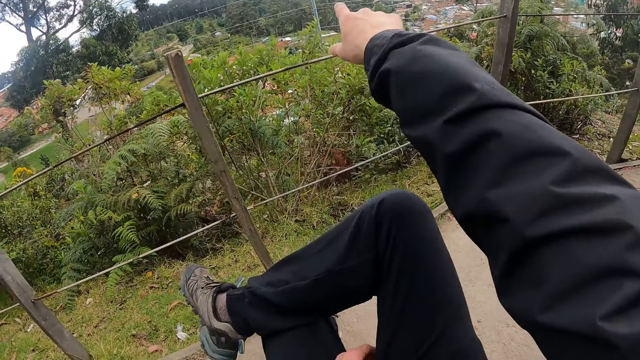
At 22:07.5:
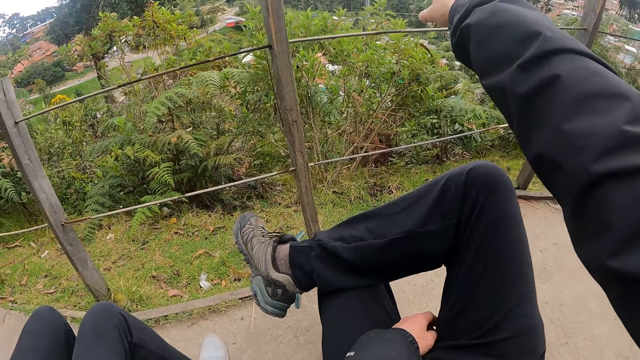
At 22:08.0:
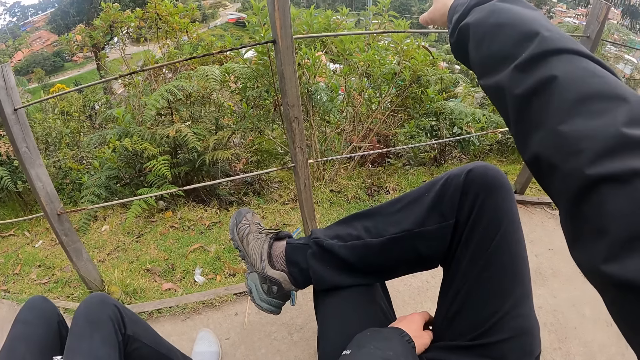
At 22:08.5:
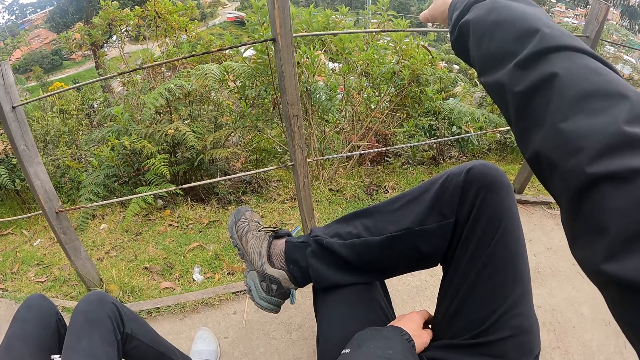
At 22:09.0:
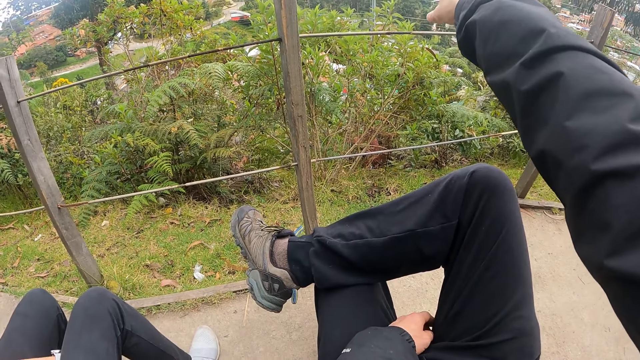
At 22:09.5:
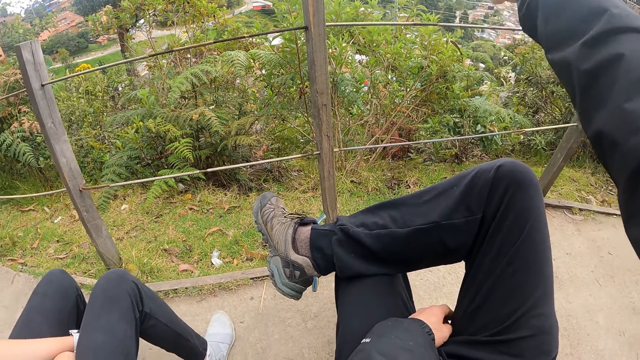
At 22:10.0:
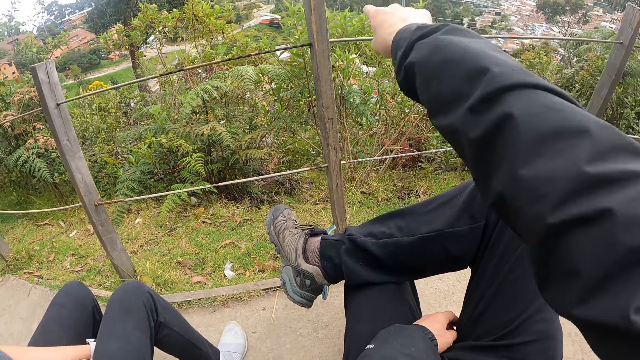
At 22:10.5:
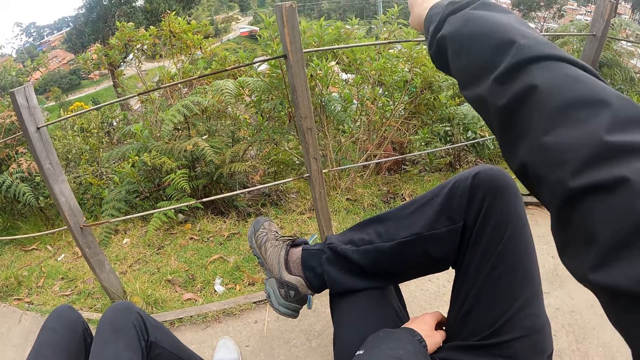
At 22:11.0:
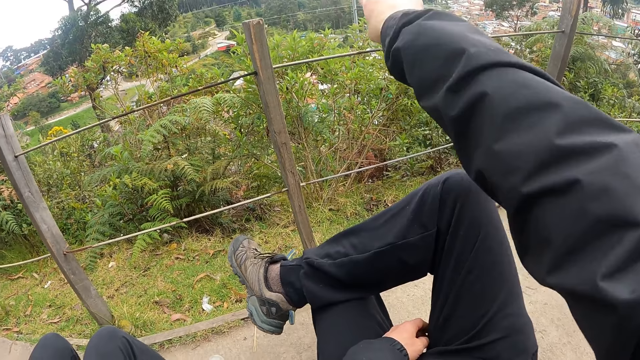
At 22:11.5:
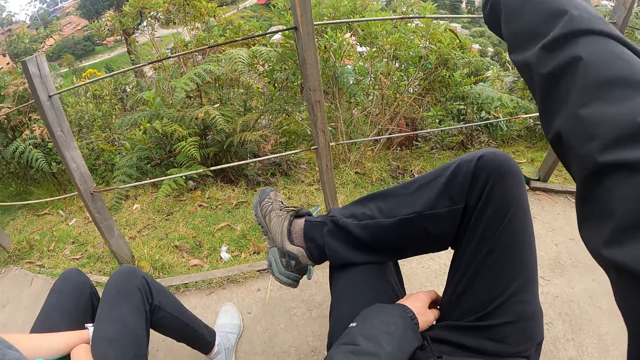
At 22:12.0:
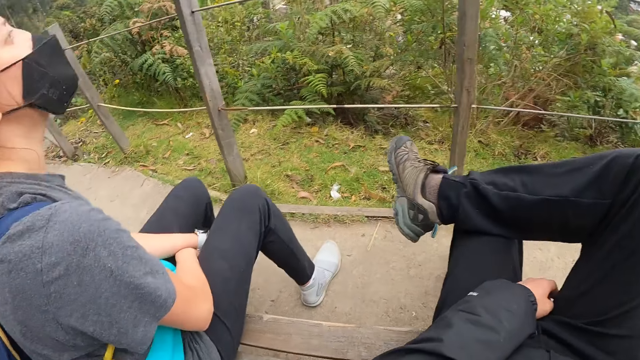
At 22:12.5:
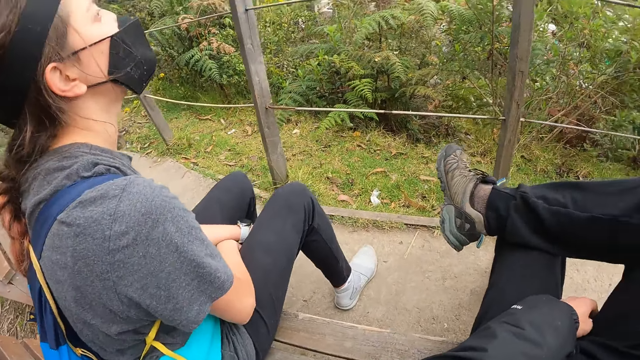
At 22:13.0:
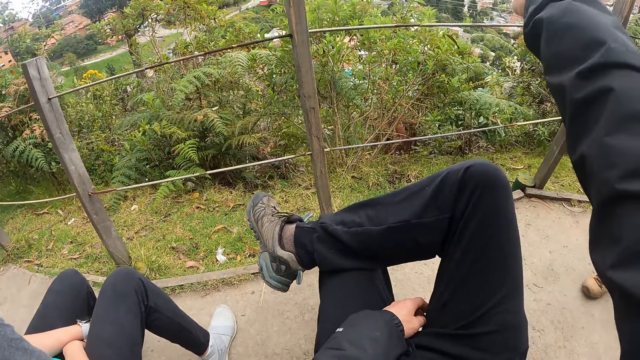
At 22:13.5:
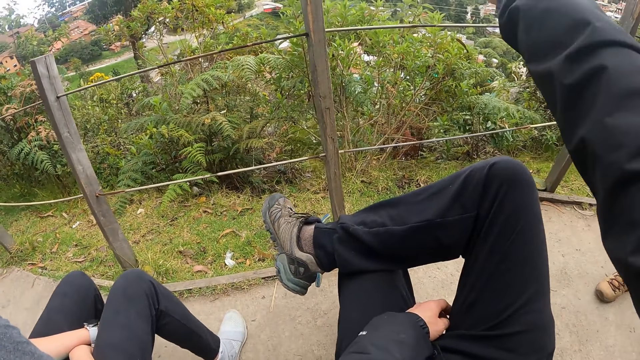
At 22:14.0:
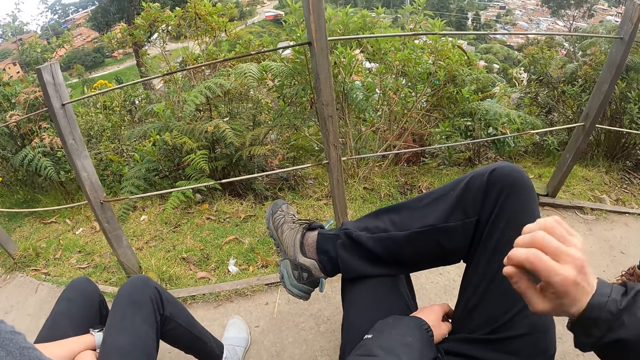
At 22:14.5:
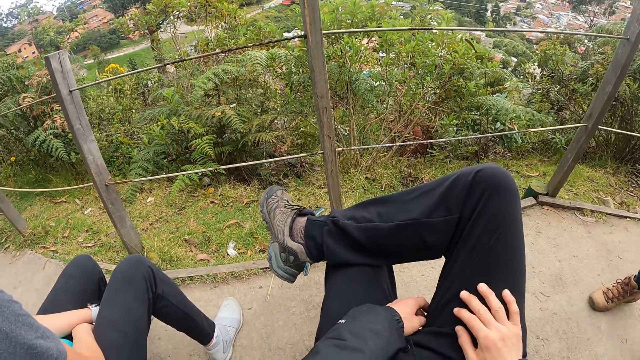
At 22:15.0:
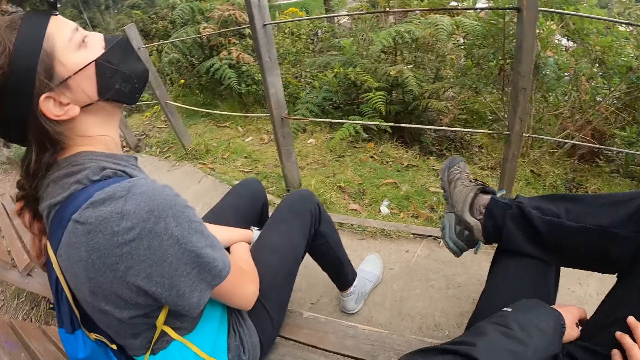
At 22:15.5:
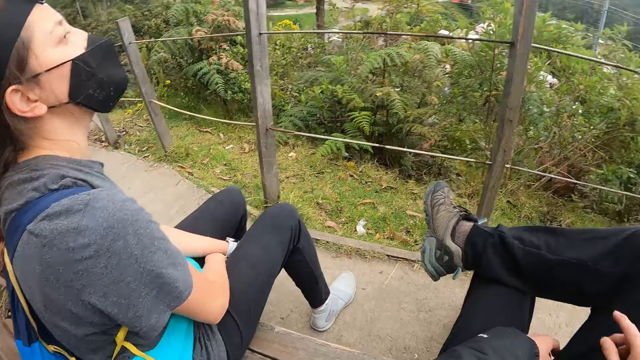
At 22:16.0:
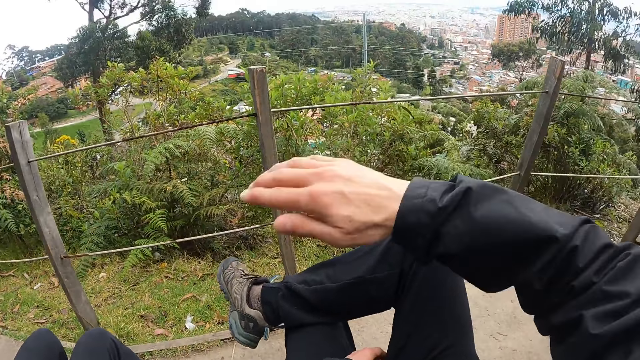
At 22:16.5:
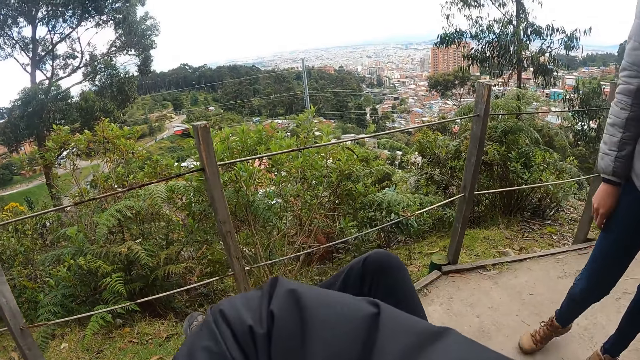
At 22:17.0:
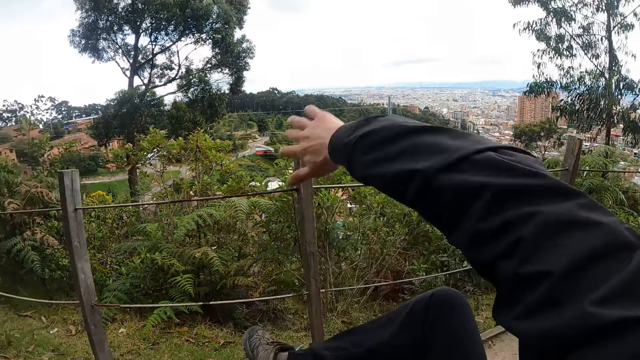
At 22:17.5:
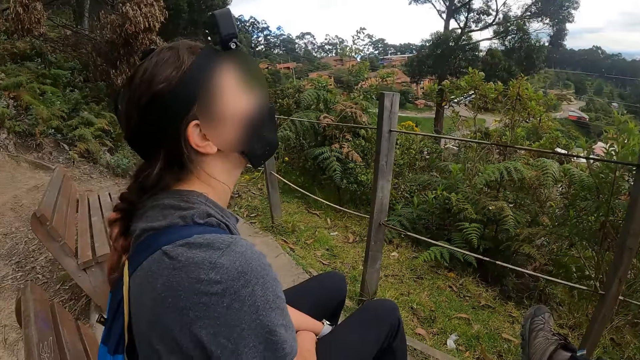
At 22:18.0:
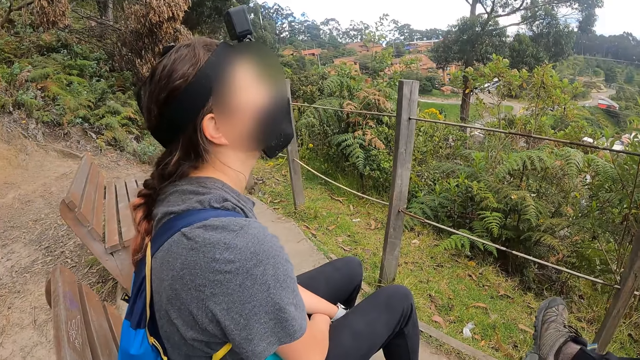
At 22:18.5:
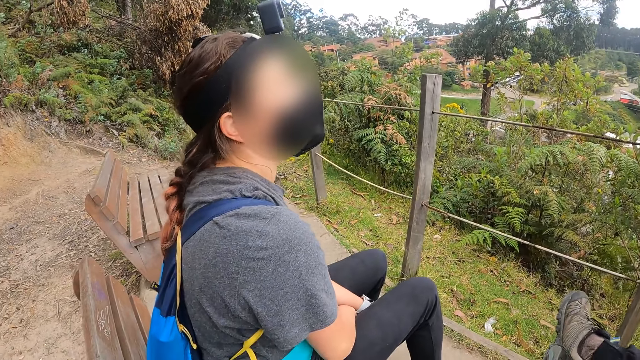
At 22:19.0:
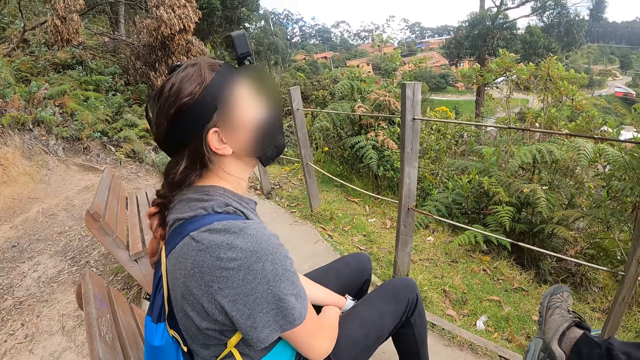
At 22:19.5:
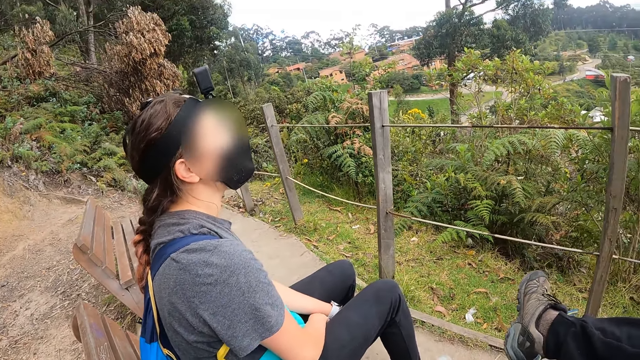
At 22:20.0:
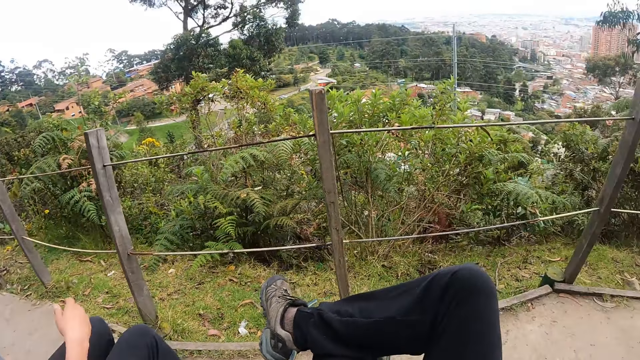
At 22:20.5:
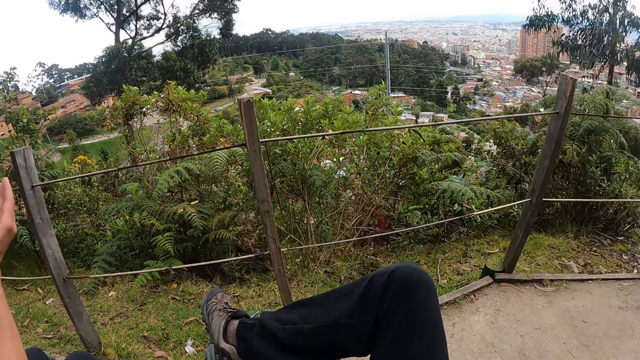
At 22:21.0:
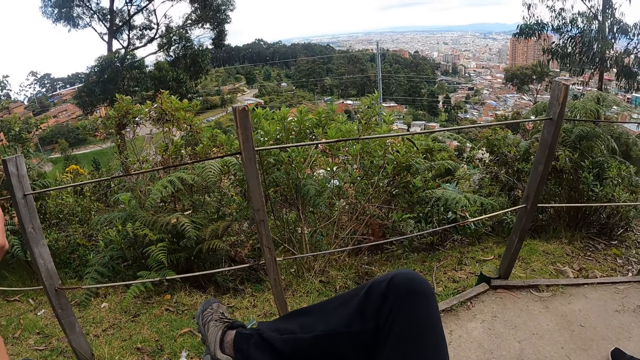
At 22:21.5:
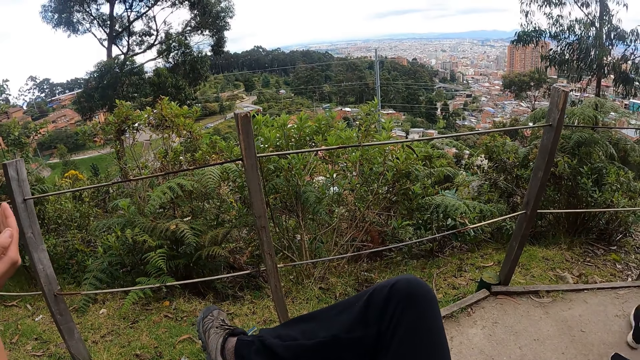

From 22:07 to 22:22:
The camera wearer points at the view. He puts his hand down. He looks around. He points at the view. He explains using his right hand. A woman stands up from the chair. The camera wearer converses with another woman.

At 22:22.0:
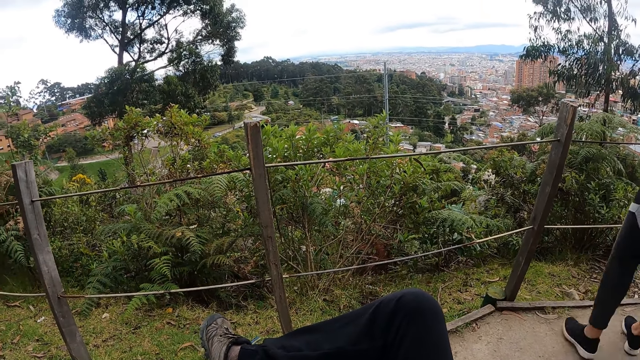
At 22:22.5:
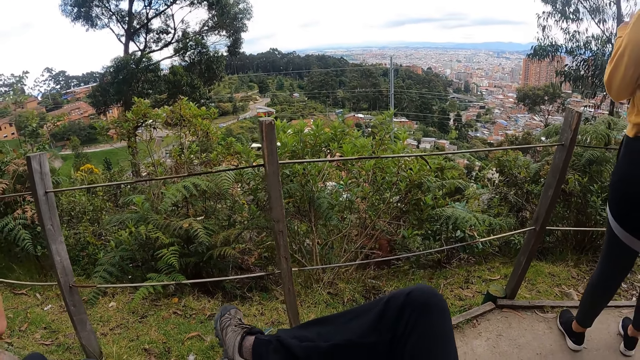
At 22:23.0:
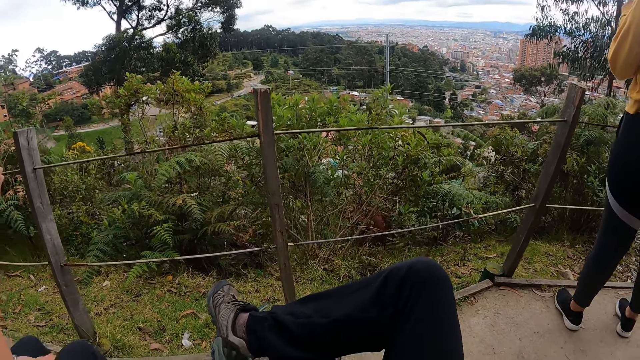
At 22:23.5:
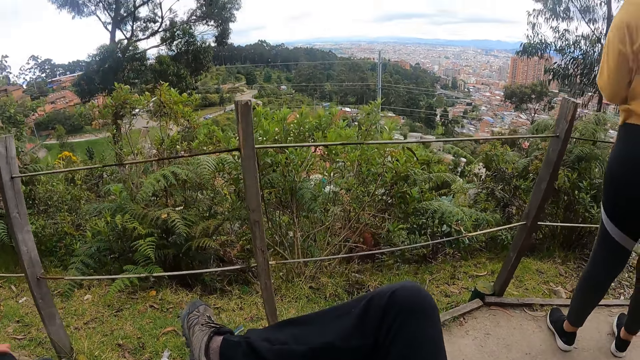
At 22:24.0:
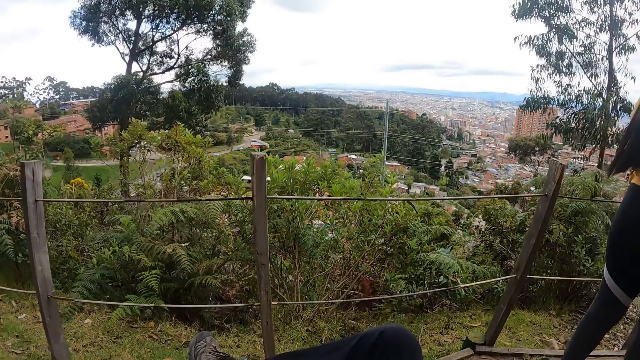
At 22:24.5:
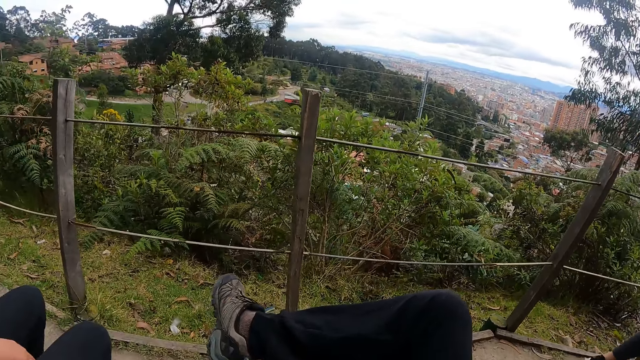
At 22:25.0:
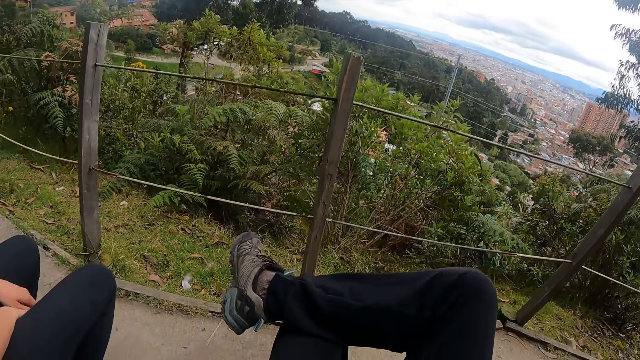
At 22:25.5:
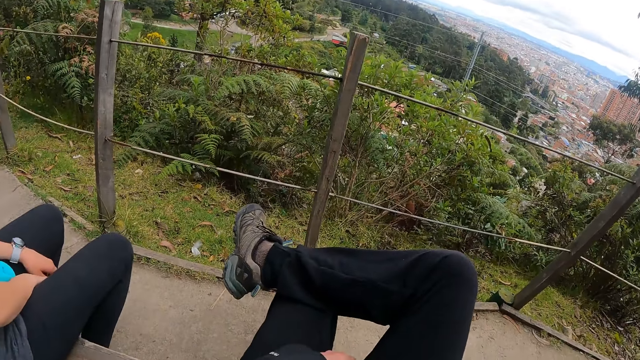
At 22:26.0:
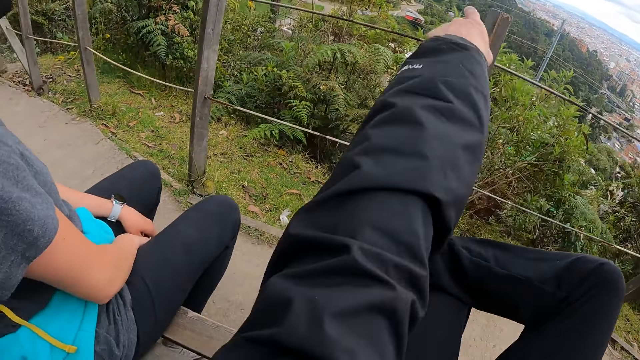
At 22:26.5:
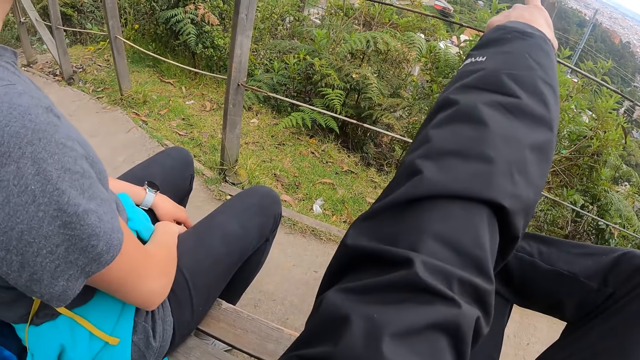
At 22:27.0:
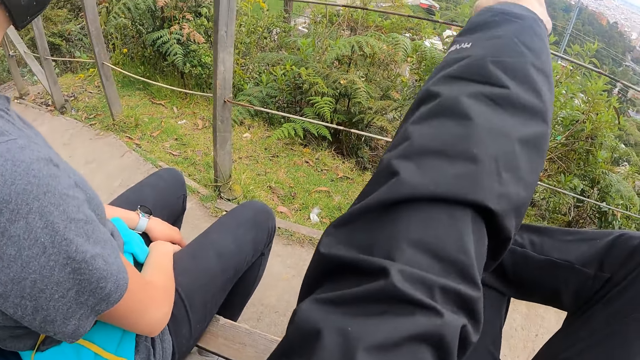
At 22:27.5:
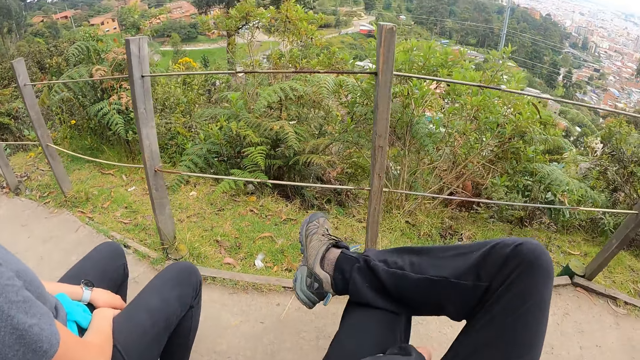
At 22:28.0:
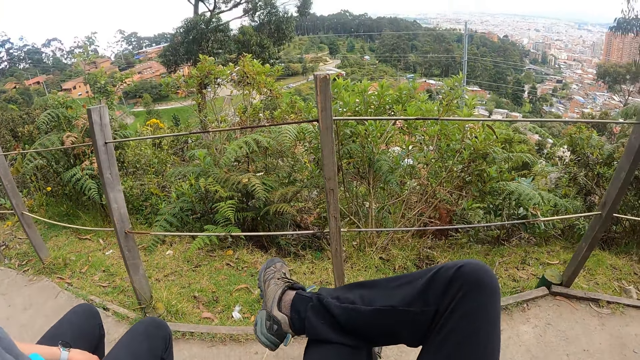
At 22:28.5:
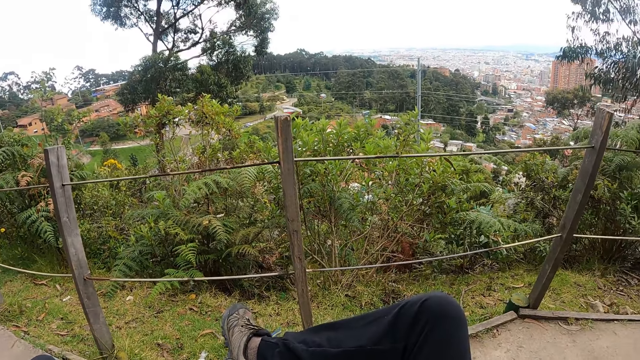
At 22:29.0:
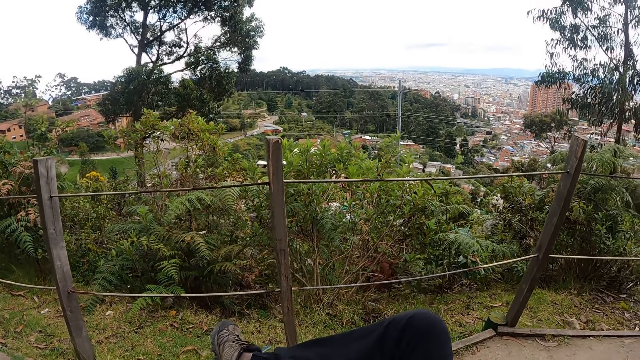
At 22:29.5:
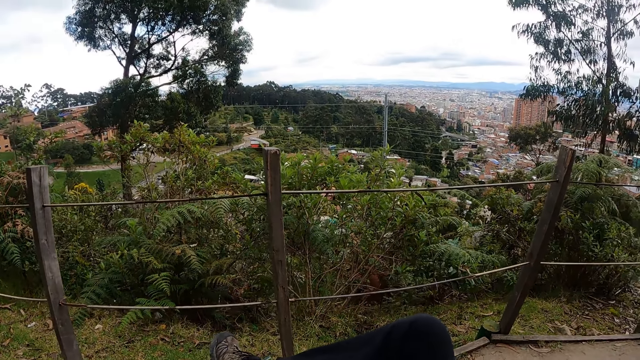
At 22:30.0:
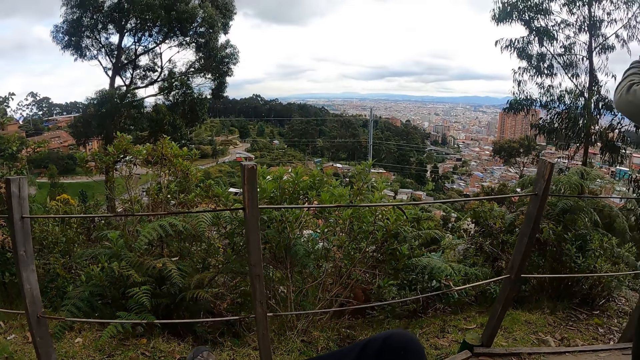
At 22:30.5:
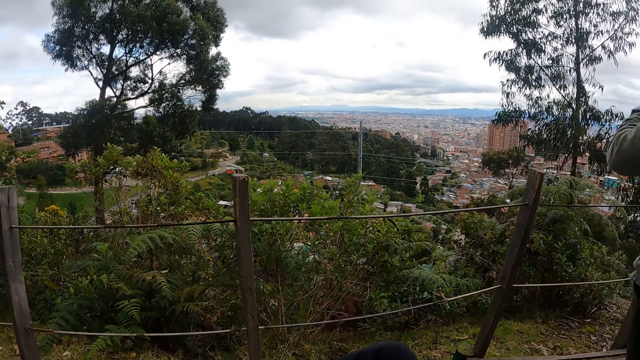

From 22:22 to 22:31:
The camera wearer looks around. He points at the view using his left hand. He puts his hand down. He looks down.
